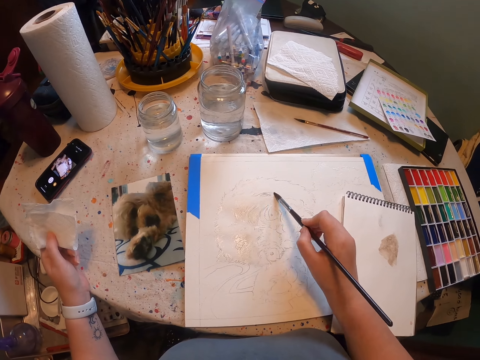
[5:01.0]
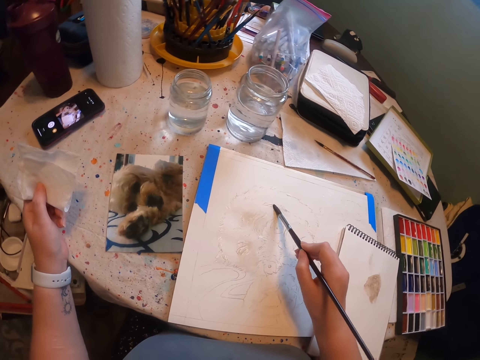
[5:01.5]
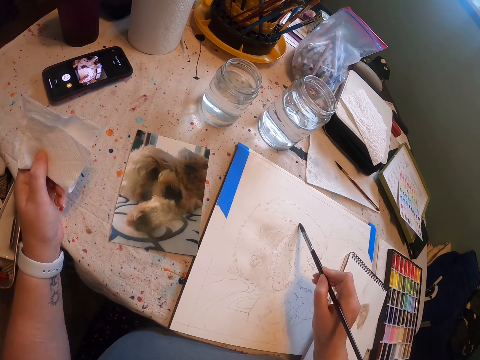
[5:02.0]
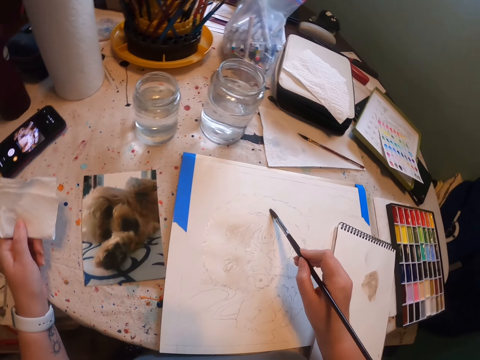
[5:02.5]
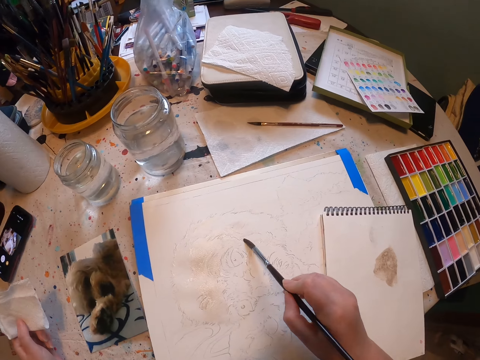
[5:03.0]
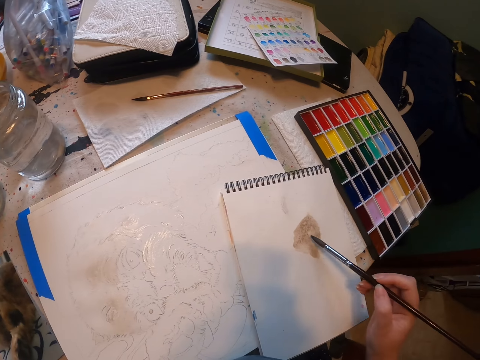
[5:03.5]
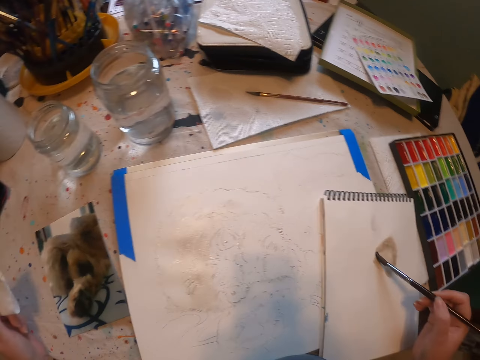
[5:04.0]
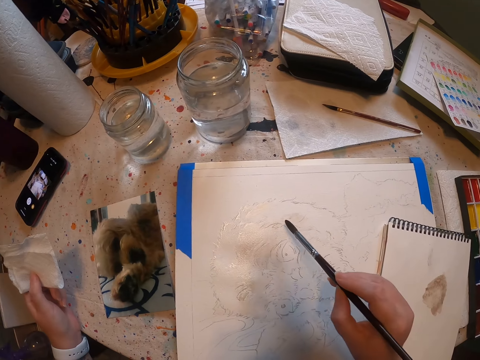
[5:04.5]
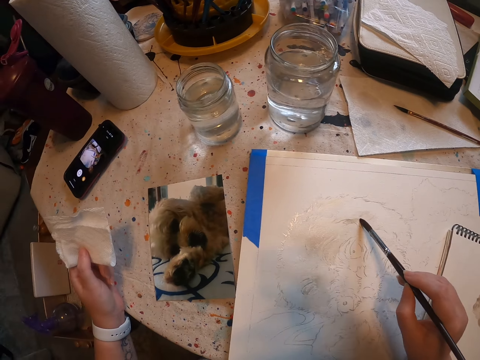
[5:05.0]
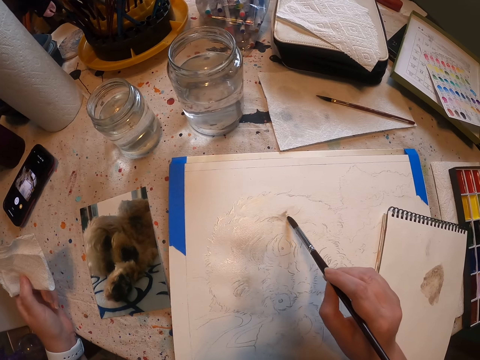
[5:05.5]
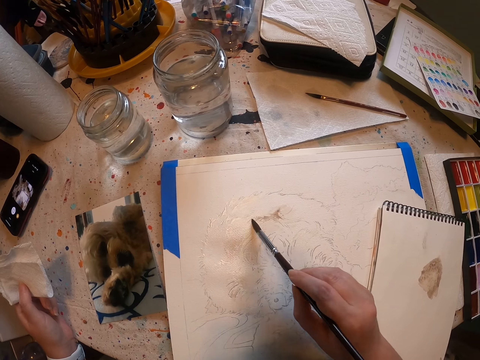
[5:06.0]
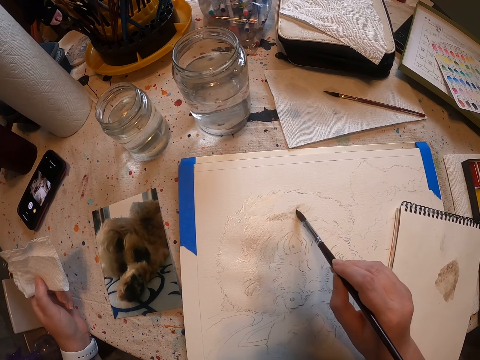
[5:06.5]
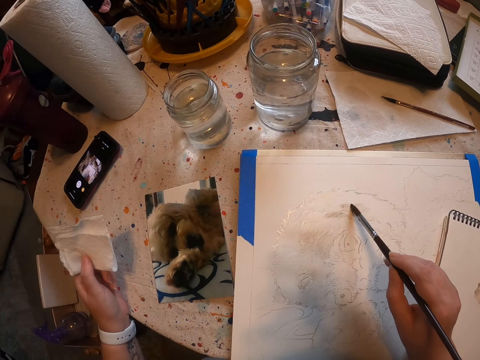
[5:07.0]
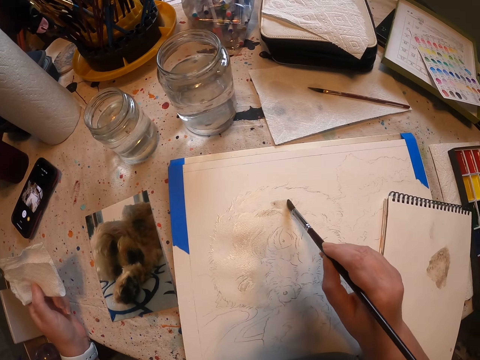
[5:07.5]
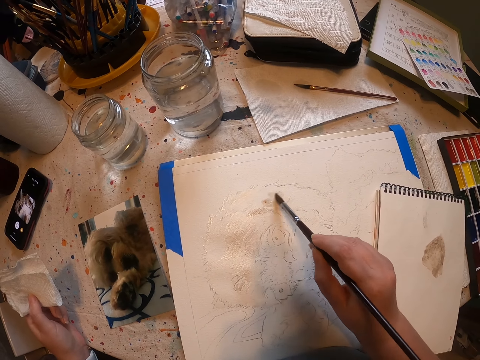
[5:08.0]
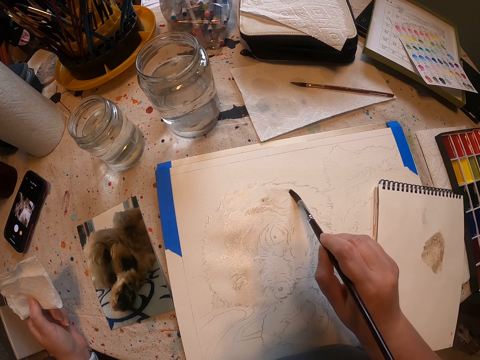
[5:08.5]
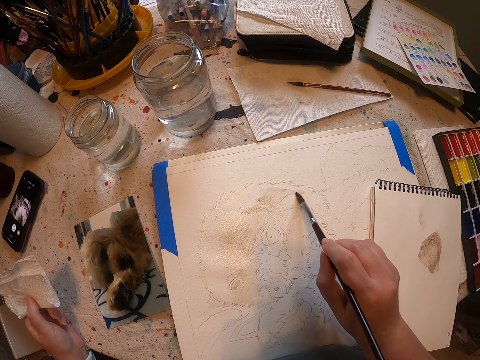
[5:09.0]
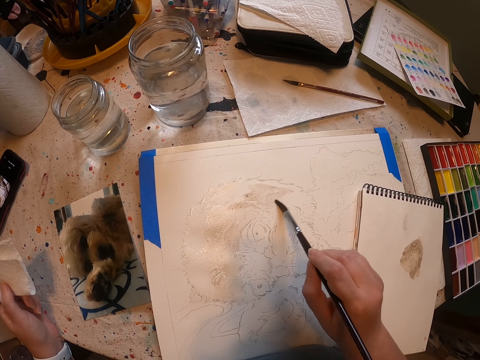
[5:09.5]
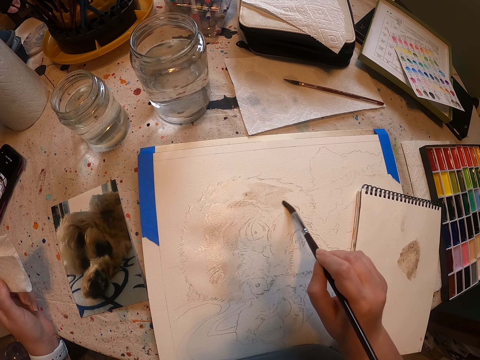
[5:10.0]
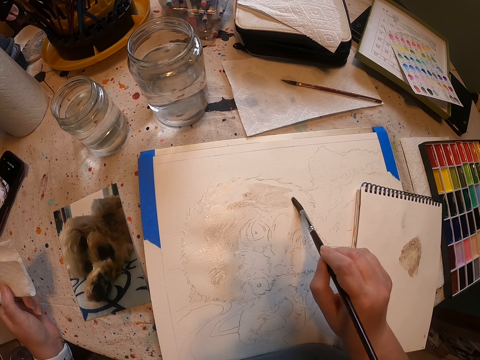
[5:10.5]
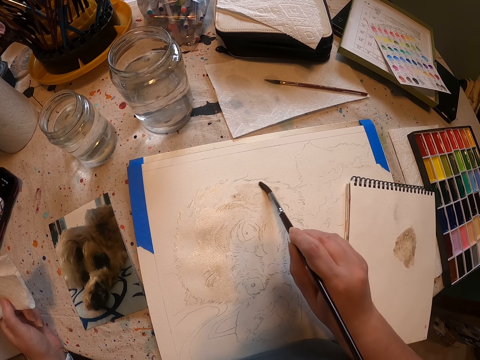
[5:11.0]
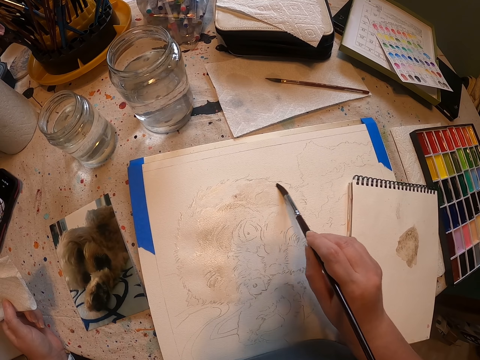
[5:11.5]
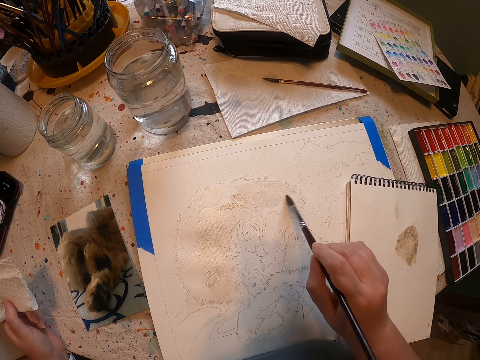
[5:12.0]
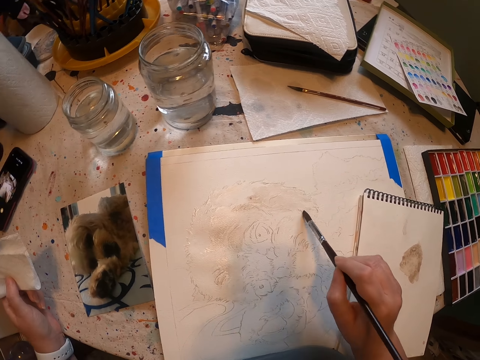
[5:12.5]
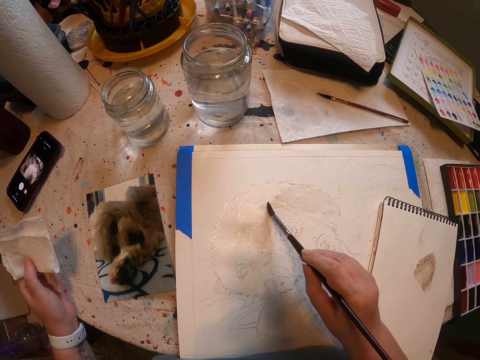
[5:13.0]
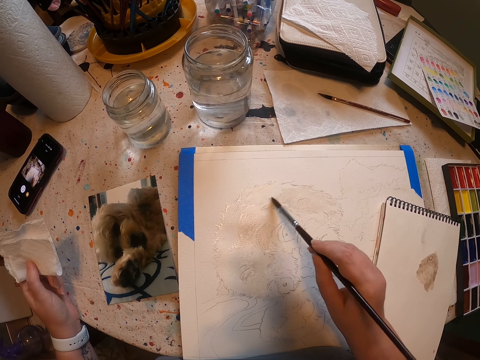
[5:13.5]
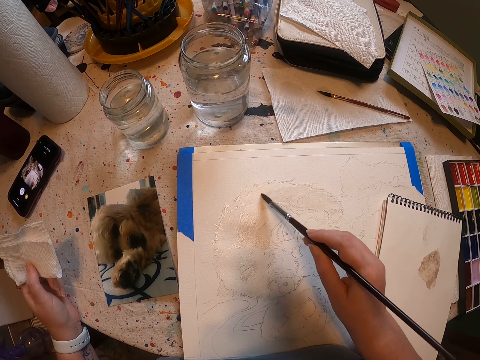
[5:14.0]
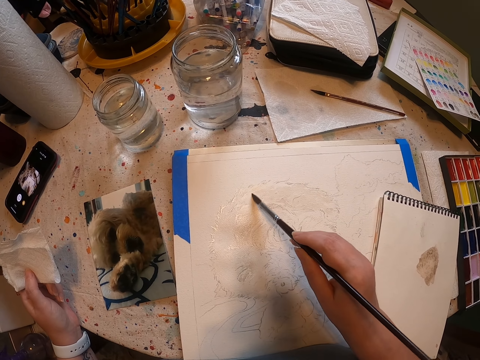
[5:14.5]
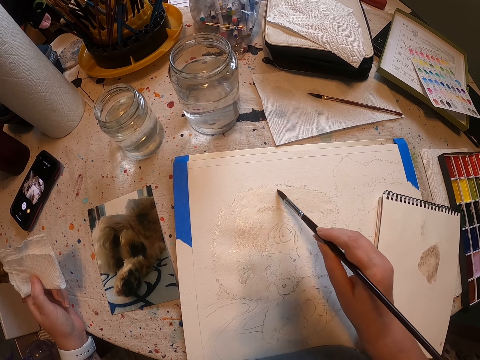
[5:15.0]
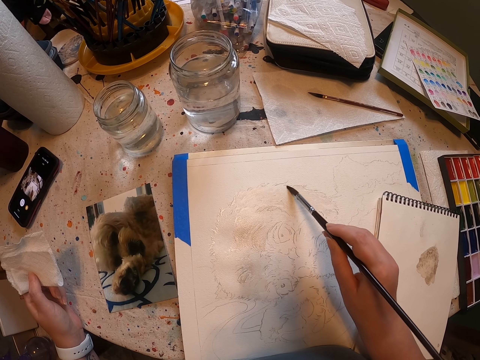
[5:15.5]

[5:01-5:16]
The camera wearer paints the sketch with the brush. They touch paint on the paper. They paint on the paper.

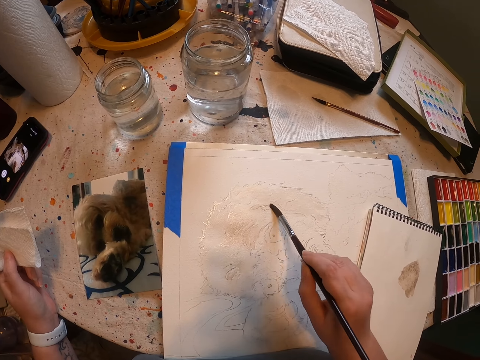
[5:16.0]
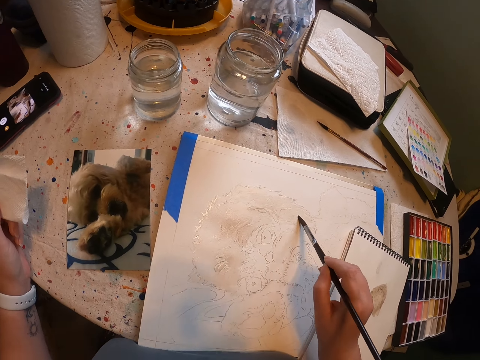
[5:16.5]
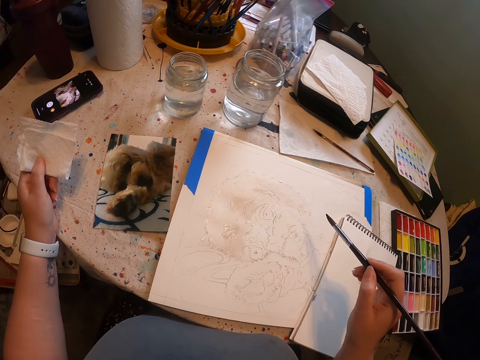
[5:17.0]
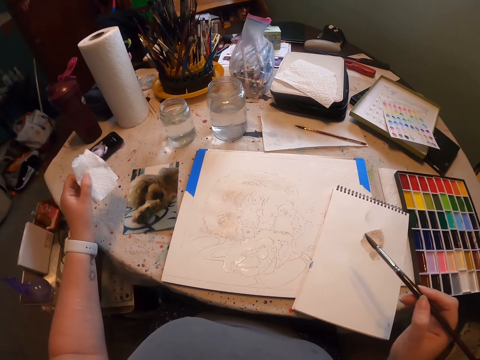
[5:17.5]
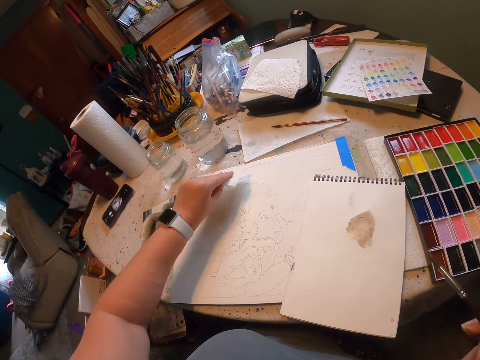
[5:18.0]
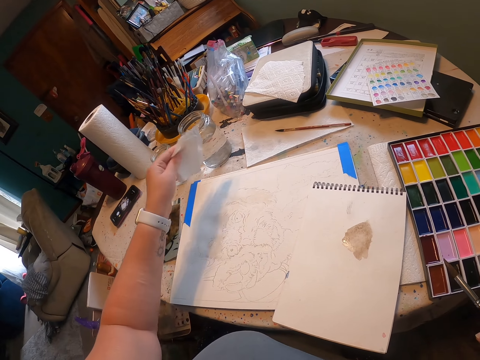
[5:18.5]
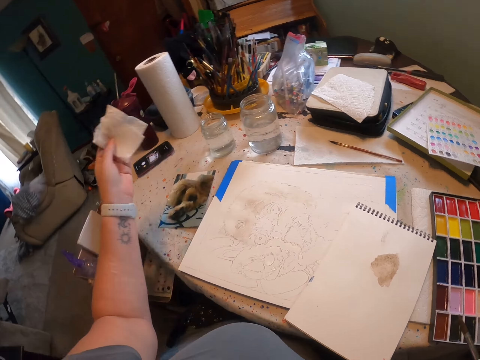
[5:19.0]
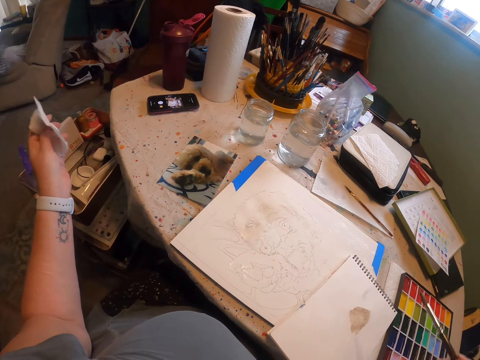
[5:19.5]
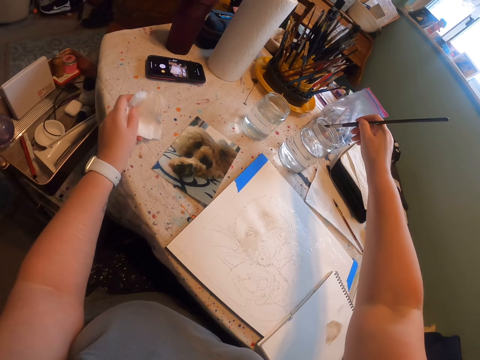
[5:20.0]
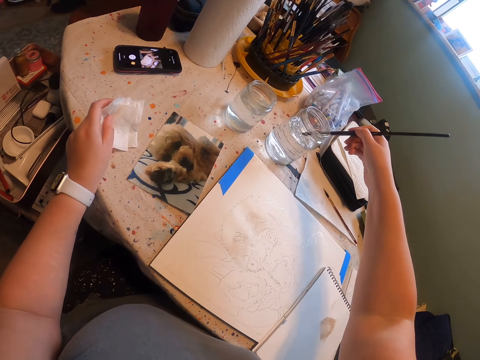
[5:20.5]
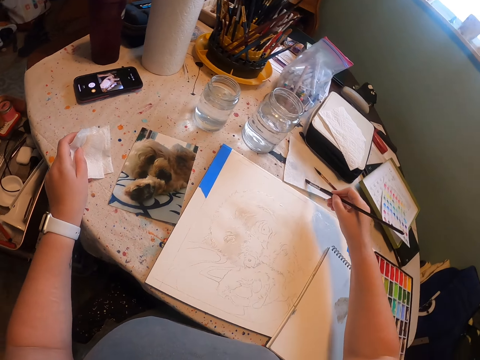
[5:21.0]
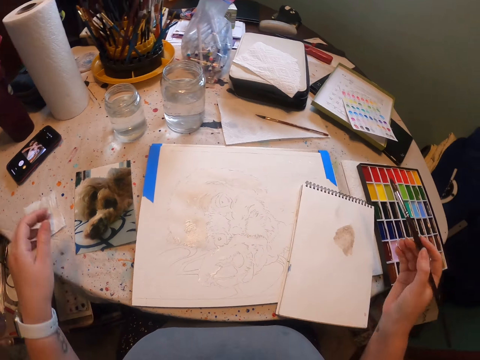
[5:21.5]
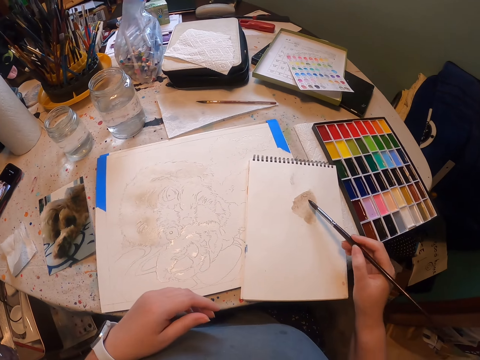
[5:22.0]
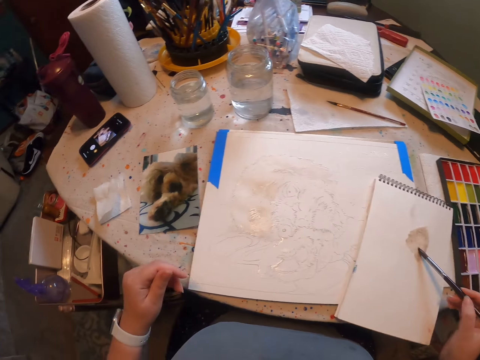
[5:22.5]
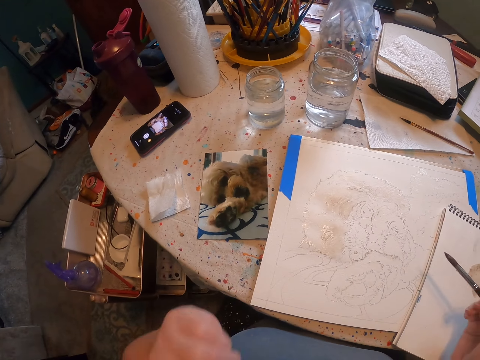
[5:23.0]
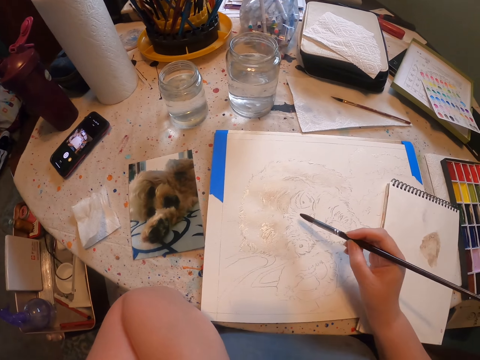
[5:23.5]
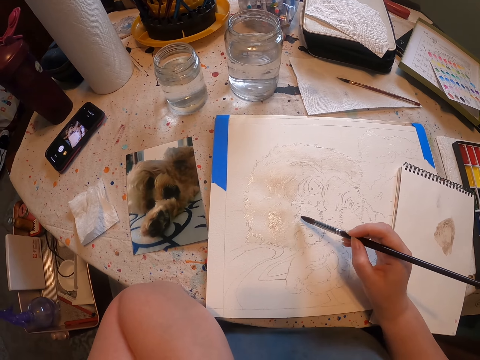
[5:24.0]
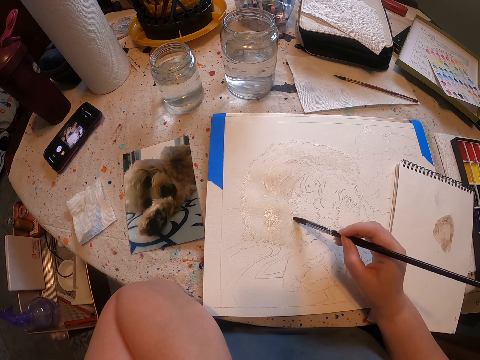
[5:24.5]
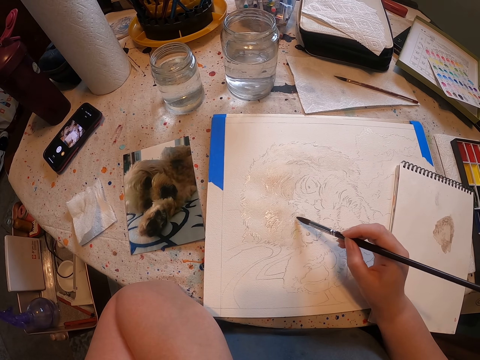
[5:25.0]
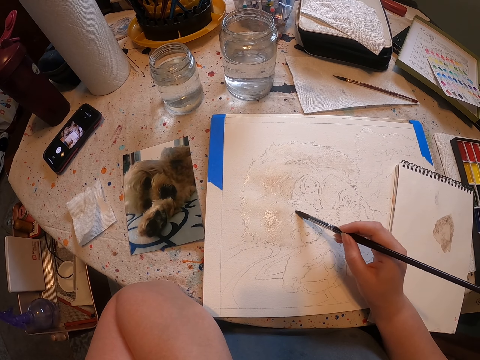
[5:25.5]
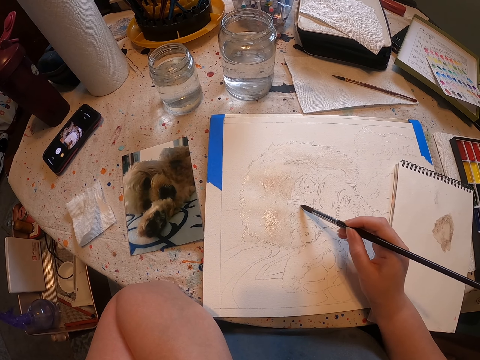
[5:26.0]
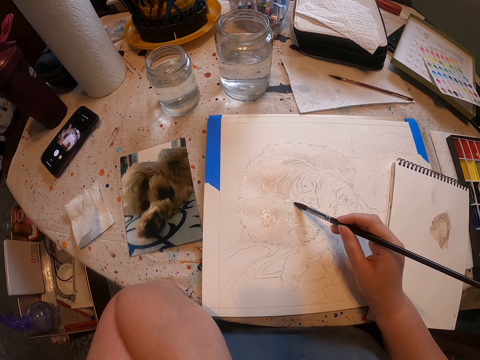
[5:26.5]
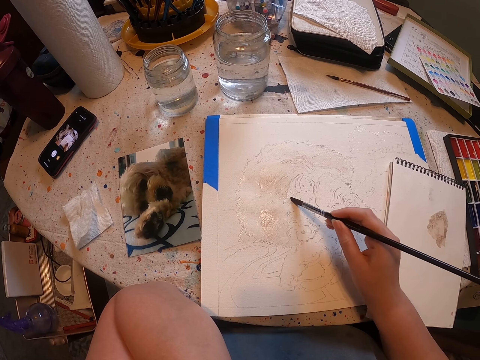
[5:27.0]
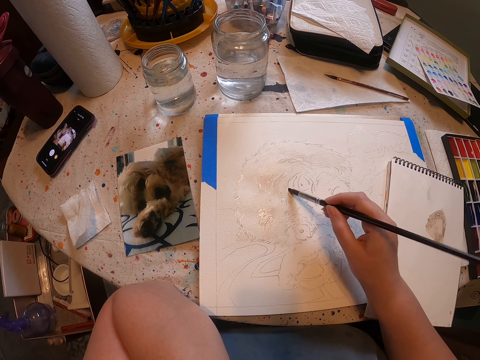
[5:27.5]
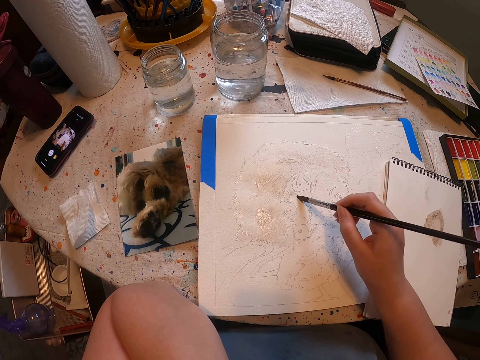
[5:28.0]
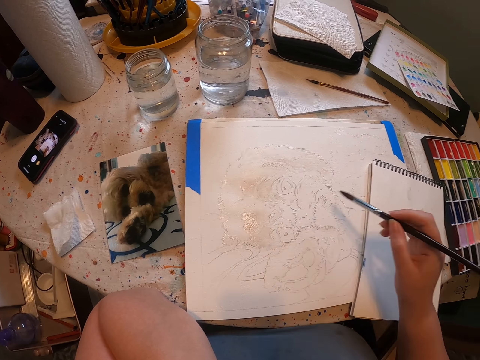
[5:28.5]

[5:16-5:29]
The camera wearer places tissue paper on the drawing. They rub the sketch with the tissue paper. They dip the paint brush in water, remove the paint brush from the water, and touch paint on the paper. They rub the brush on the book. They paint the sketch with the brush.
